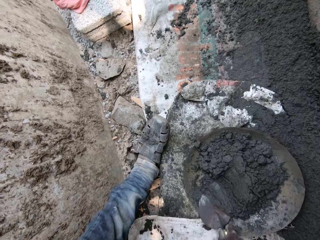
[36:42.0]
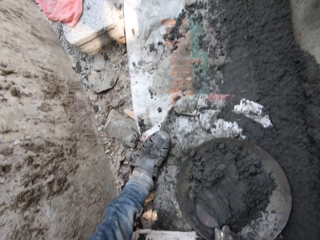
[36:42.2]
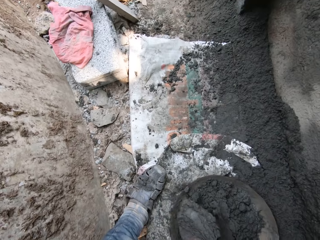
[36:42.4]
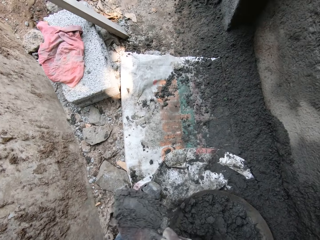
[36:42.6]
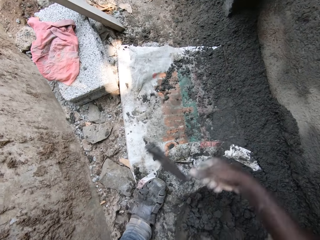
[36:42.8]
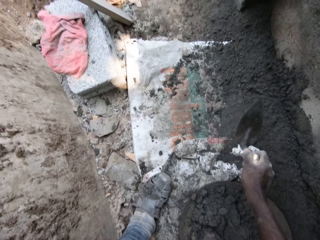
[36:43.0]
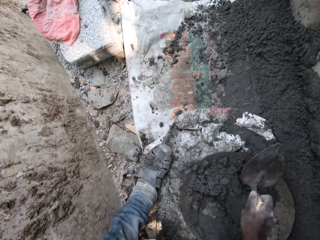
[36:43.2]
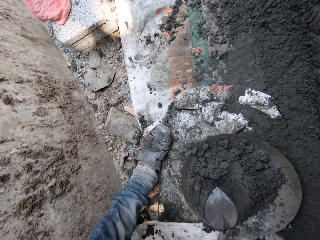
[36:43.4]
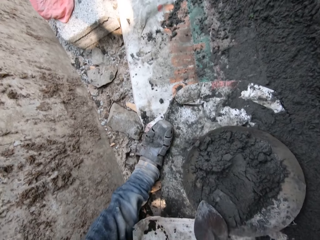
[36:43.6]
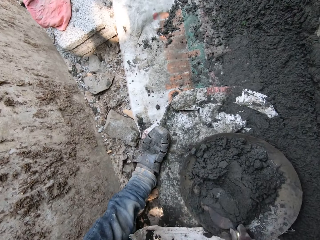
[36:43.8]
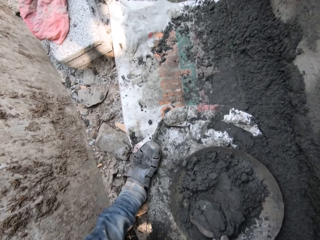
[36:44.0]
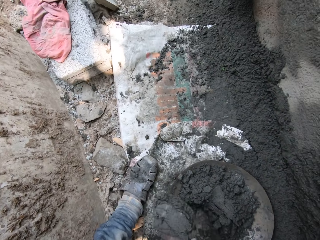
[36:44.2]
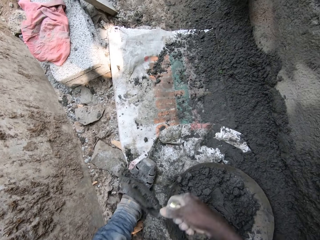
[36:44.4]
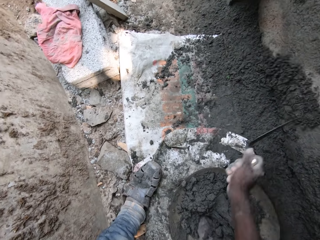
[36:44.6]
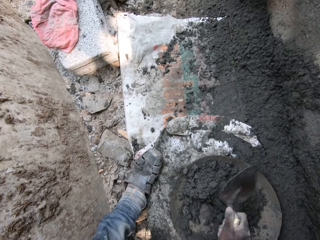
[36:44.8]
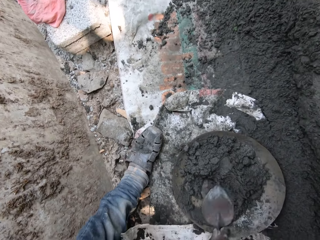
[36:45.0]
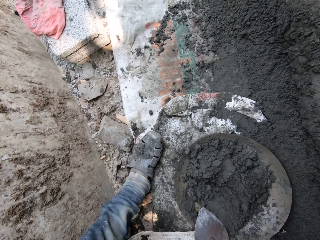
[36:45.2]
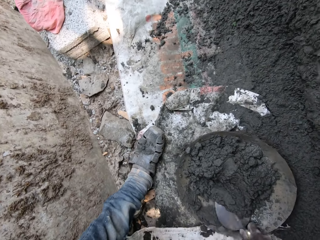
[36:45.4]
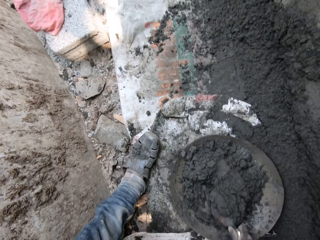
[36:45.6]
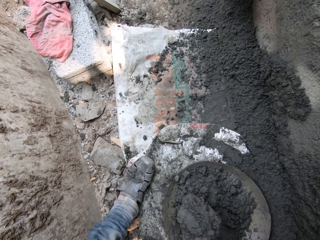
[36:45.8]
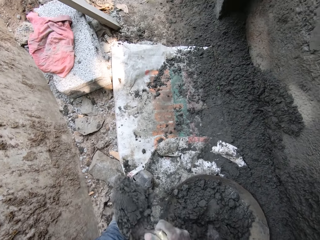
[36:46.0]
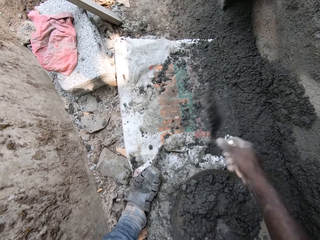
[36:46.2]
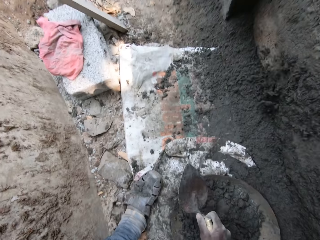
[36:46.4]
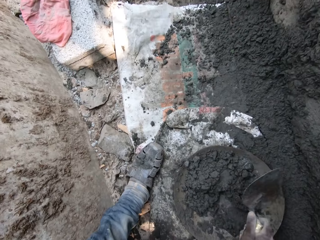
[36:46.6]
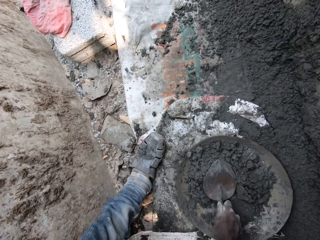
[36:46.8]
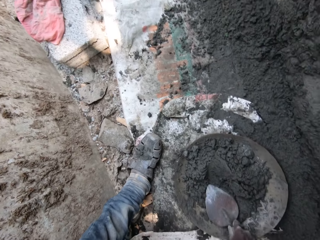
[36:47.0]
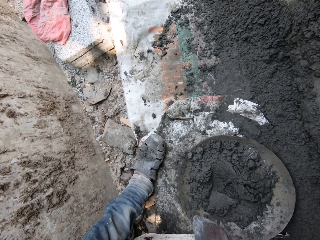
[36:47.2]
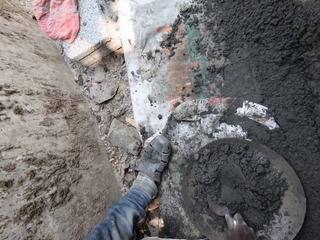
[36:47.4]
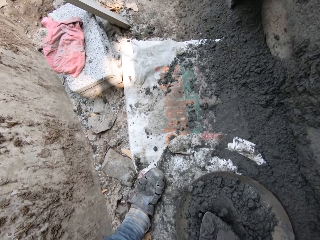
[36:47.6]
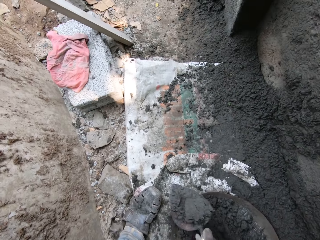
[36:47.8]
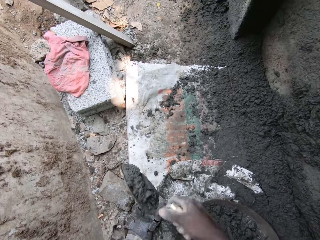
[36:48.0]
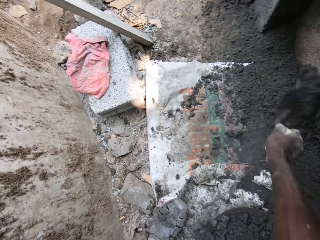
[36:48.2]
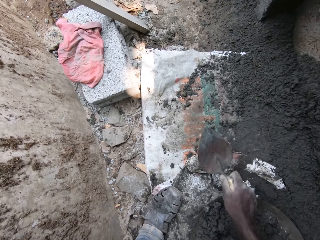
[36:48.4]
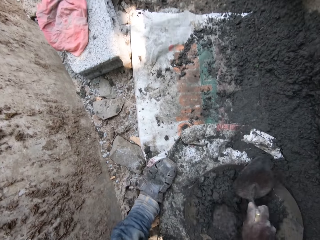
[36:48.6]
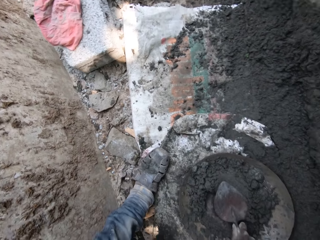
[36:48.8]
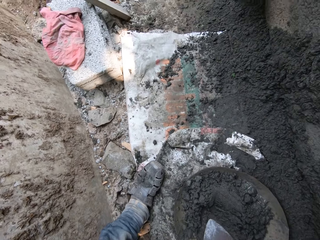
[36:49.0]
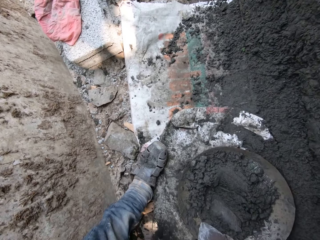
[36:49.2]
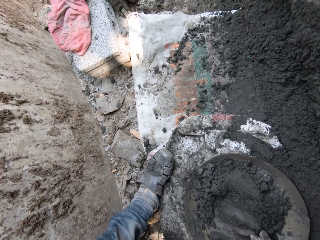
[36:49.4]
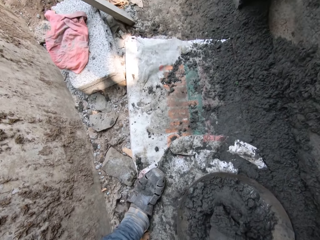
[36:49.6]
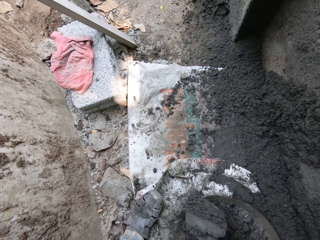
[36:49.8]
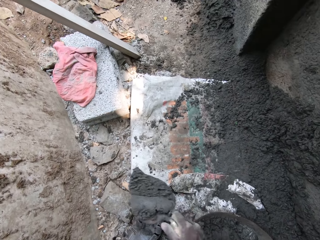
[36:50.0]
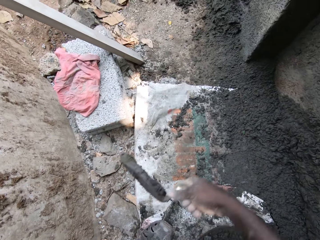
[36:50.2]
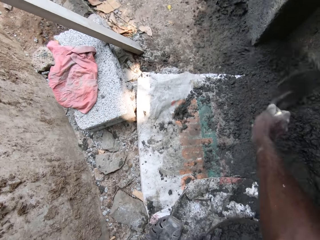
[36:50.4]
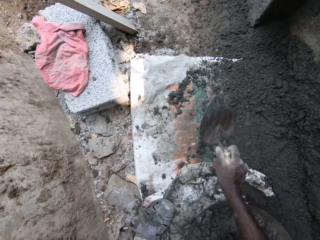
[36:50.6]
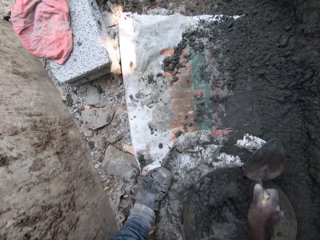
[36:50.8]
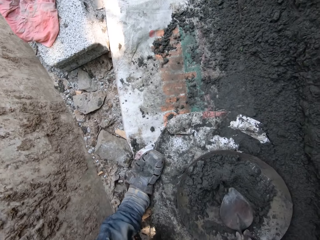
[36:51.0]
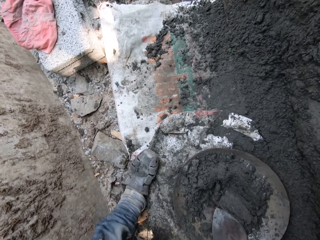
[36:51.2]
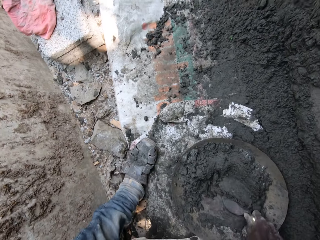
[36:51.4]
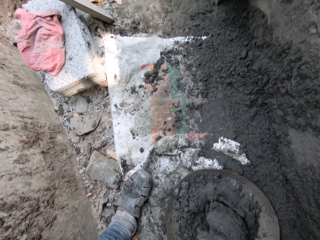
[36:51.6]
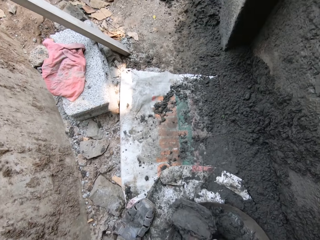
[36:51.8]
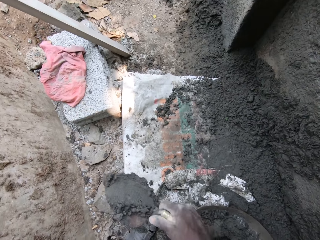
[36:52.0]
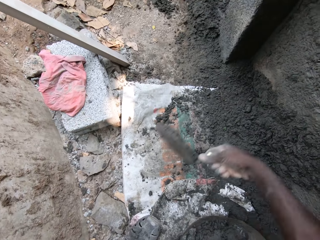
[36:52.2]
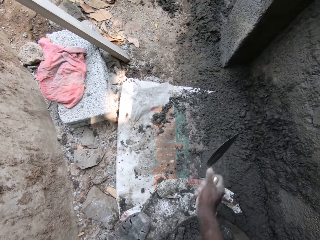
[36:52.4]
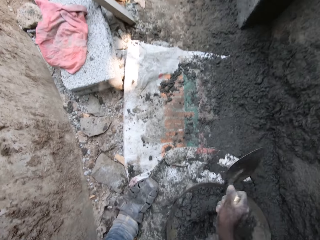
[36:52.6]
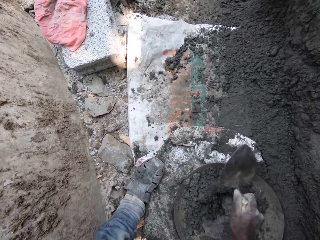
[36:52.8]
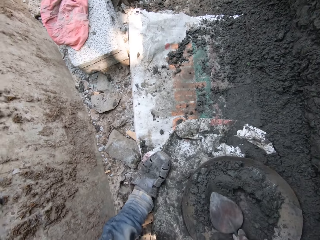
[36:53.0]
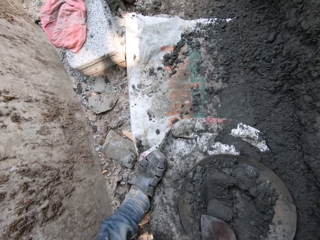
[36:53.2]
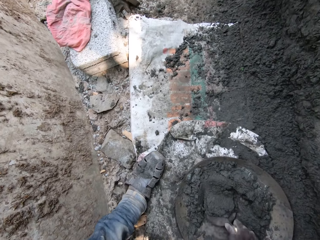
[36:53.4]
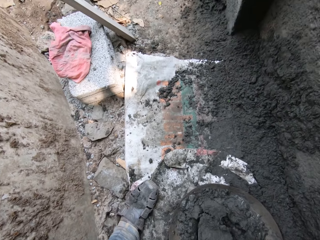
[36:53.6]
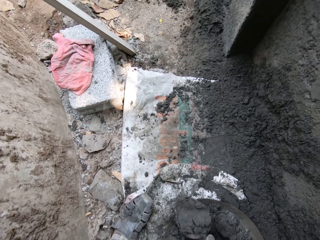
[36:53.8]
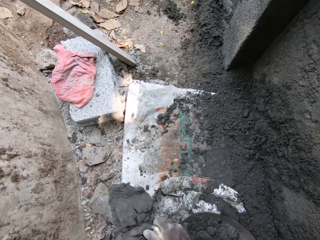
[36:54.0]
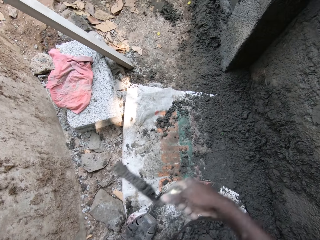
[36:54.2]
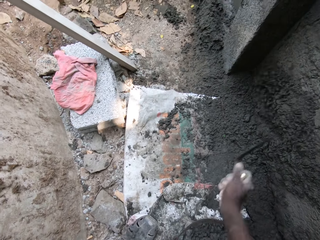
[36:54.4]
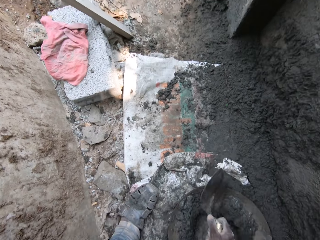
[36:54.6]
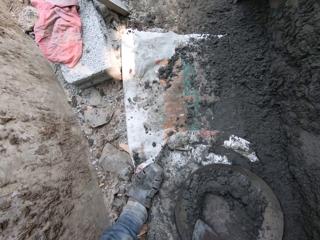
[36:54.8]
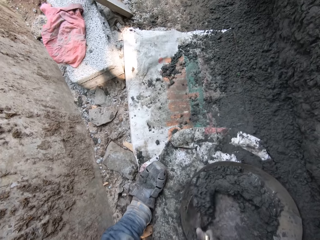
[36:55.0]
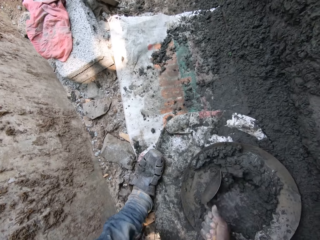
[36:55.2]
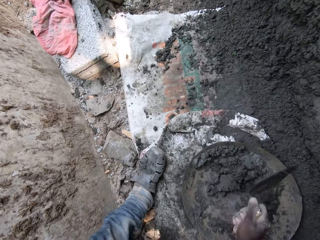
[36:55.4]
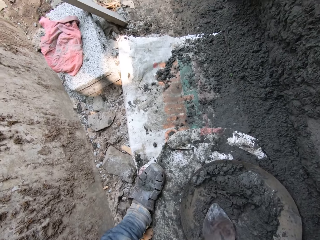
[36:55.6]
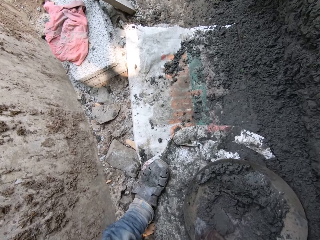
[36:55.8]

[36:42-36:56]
The camera wearer scoops some mortar inside the head pan with a hand trowel in his right hand. He throws the mortar on the hand trowel by the wall. He scoops some mortar inside the head pan with the hand trowel in his right hand. He throws the mortar on the hand trowel by the wall. He scoops some mortar inside the head pan with the hand trowel in his right hand. He throws the mortar on the hand trowel by the wall. He scoops some mortar inside the head pan with the hand trowel in his right hand. He throws the mortar on the hand trowel by the wall. He scoops some mortar inside the head pan with the hand trowel in his right hand. He throws the mortar on the hand trowel by the wall. He scoops some mortar inside the head pan with the hand trowel in his right hand. He throws the mortar on the hand trowel by the wall. He scoops some mortar inside the head pan with the hand trowel in his right hand. He throws the mortar on the hand trowel by the wall.

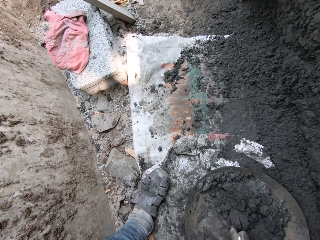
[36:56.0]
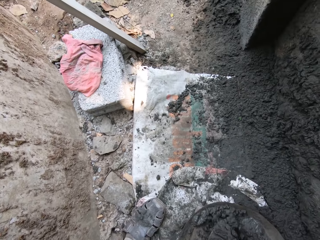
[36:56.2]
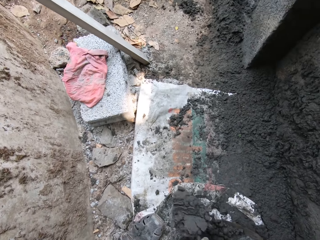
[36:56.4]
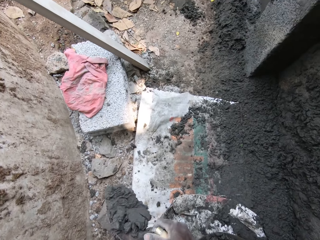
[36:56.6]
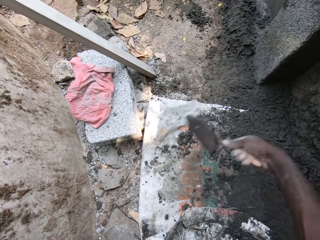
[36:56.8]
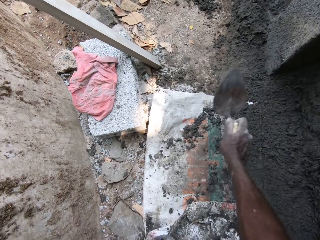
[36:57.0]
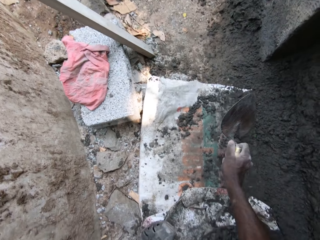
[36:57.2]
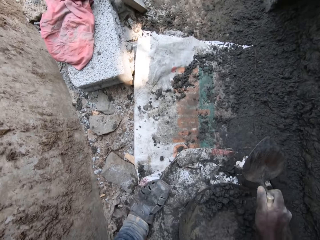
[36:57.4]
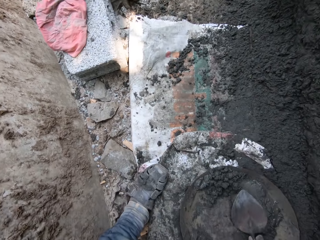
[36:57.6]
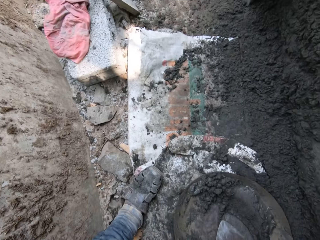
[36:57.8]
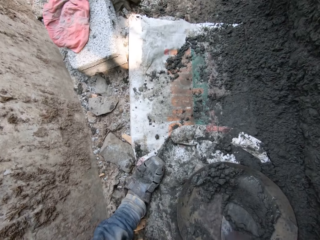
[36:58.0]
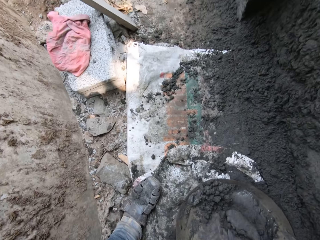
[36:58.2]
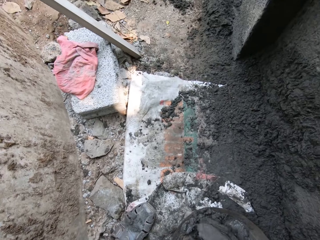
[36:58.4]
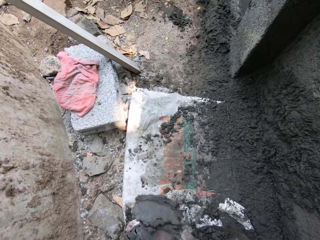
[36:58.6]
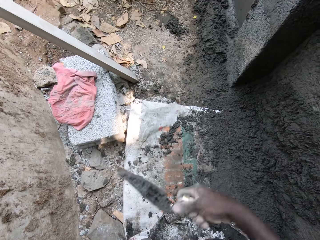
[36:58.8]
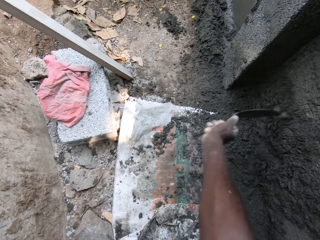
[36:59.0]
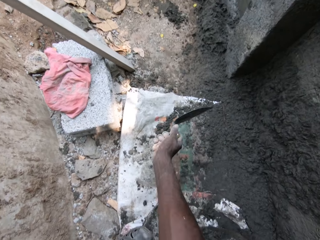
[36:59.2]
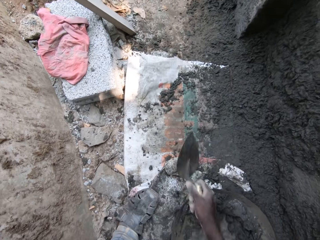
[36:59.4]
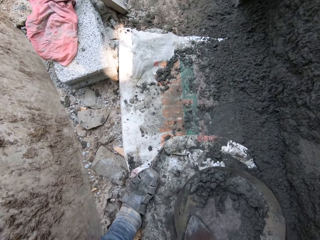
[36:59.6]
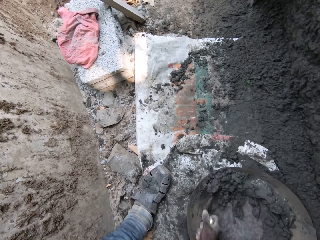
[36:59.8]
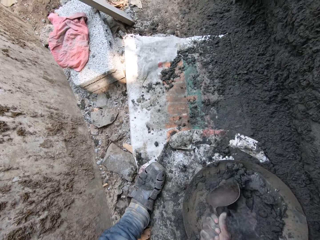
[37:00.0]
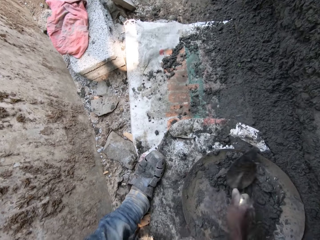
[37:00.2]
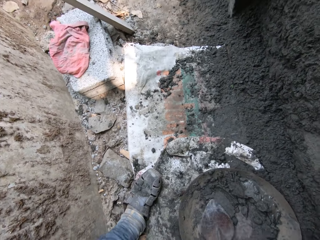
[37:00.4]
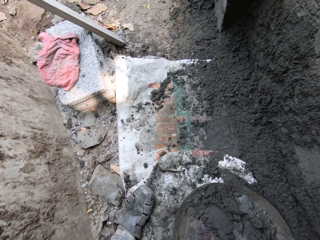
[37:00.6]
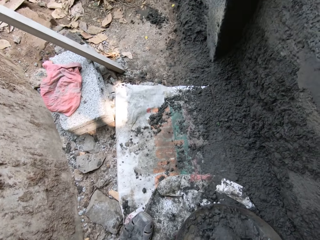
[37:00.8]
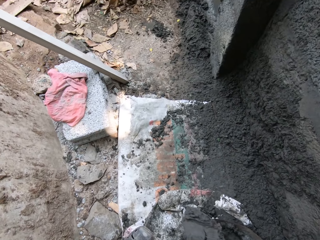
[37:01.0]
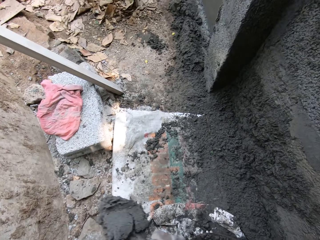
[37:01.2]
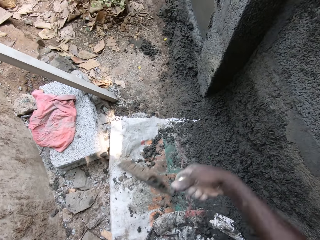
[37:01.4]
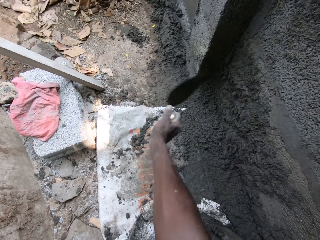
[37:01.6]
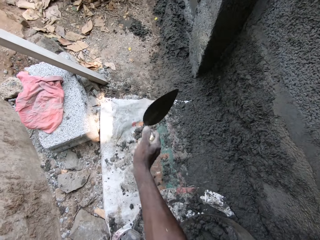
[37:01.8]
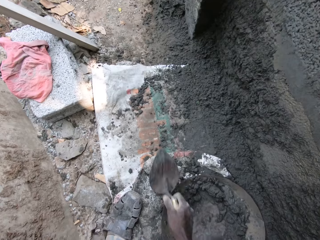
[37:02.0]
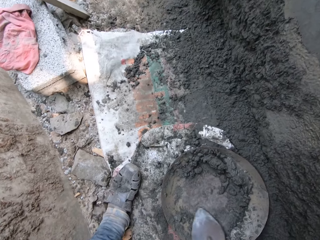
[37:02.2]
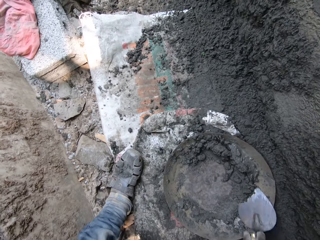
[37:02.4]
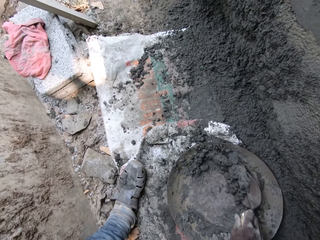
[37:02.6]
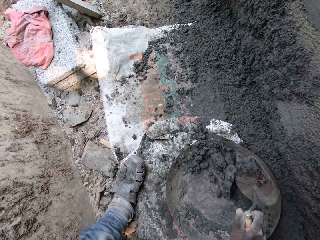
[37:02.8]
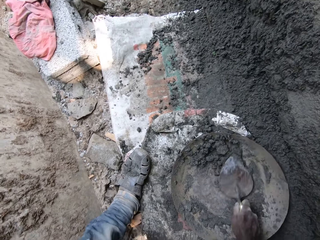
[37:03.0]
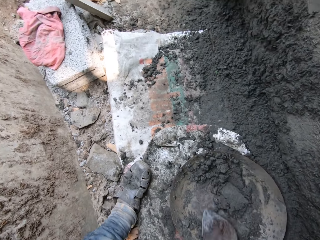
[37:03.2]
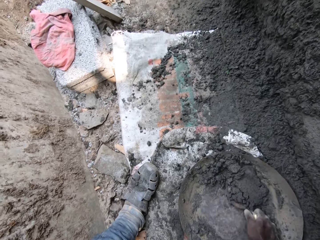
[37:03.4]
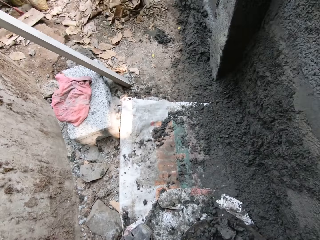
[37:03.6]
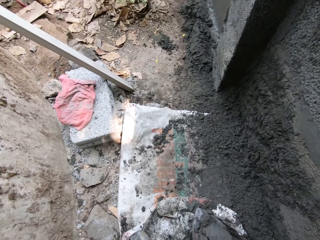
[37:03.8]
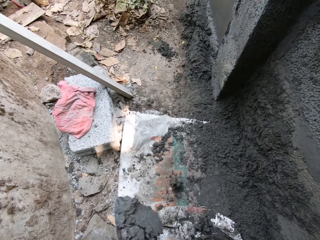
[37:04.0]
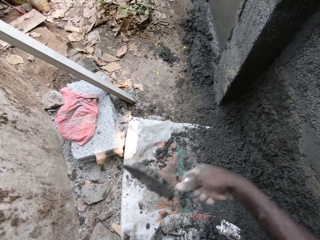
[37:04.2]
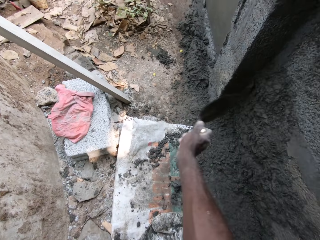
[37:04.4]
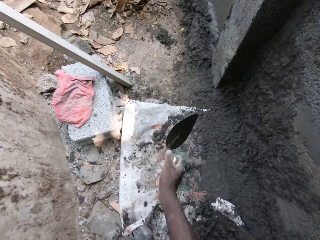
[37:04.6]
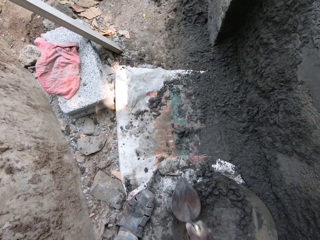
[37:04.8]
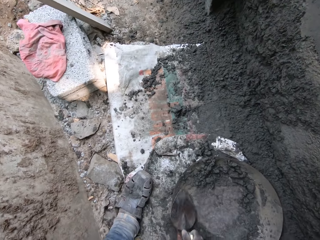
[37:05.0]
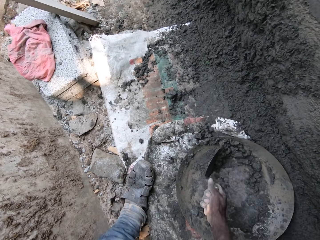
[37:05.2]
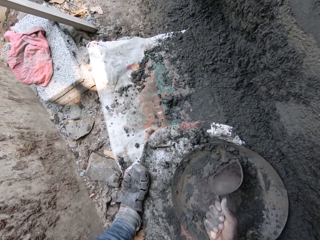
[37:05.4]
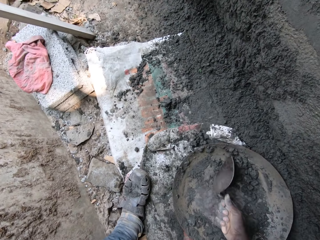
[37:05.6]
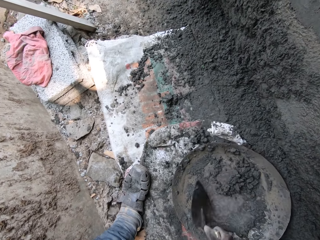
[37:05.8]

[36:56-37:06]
The camera wearer scoops some mortar or concrete inside the head pan with a hand trowel or brick trowel in his right hand. He throws the mortar on the hand trowel by the wall. He scoops some mortar inside the head pan with the hand trowel in his right hand. He throws the mortar on the hand trowel by the wall. He scoops some mortar inside the head pan with the hand trowel in his right hand. He throws the mortar on the hand trowel by the wall. He scoops some mortar inside the head pan with the hand trowel in his right hand. He throws the mortar on the hand trowel by the wall. He scoops the concrete with the brick trowel.
